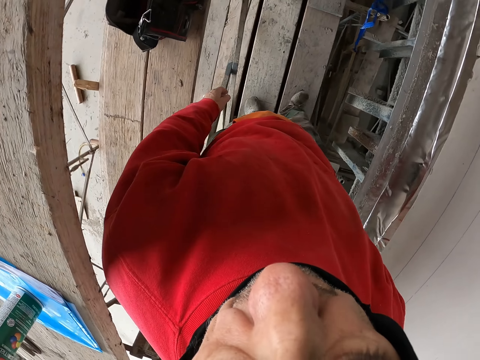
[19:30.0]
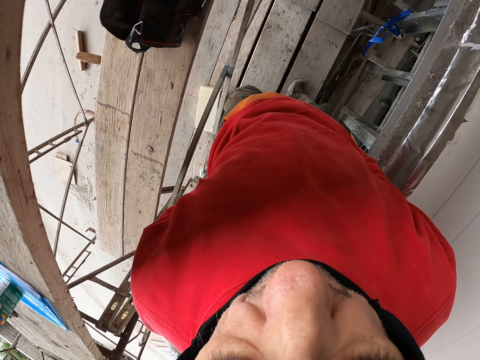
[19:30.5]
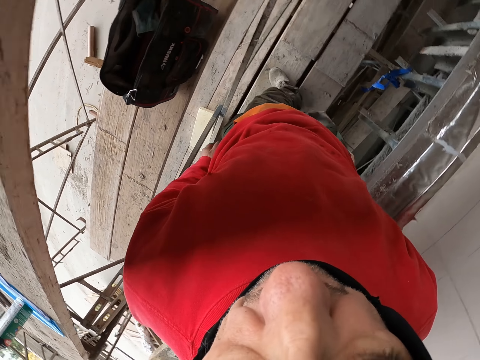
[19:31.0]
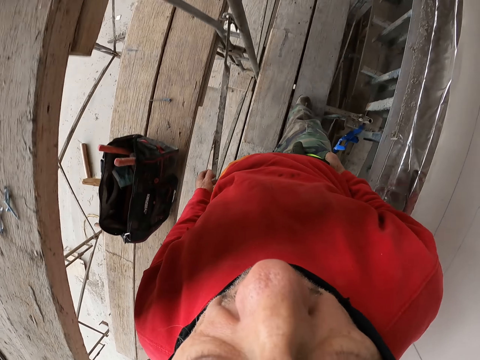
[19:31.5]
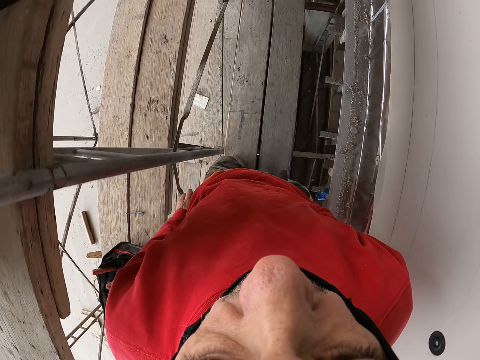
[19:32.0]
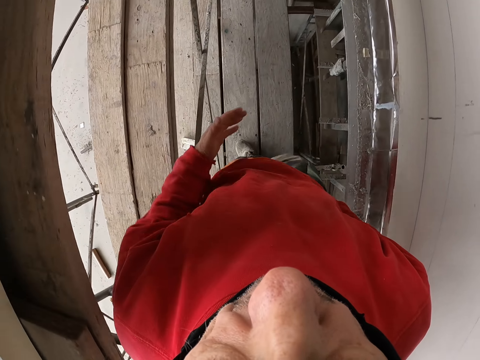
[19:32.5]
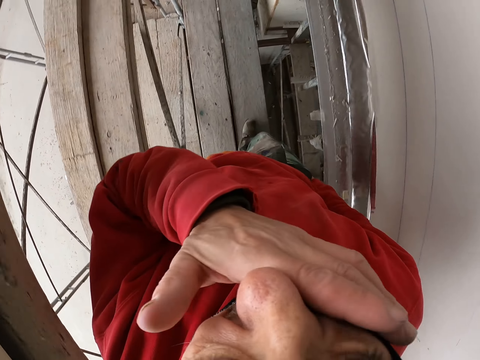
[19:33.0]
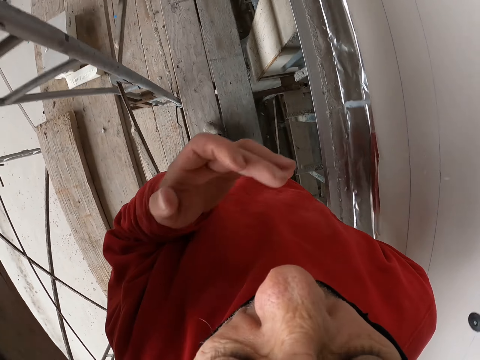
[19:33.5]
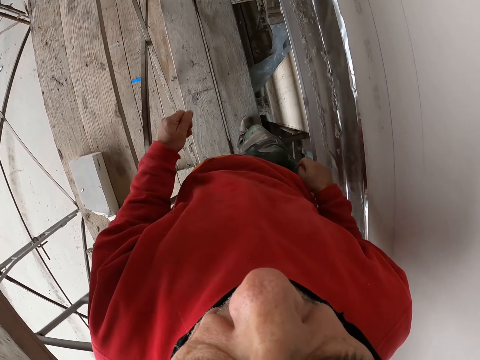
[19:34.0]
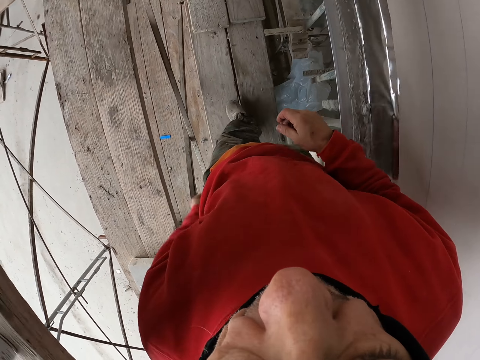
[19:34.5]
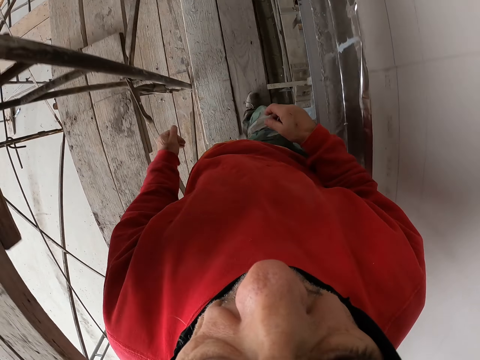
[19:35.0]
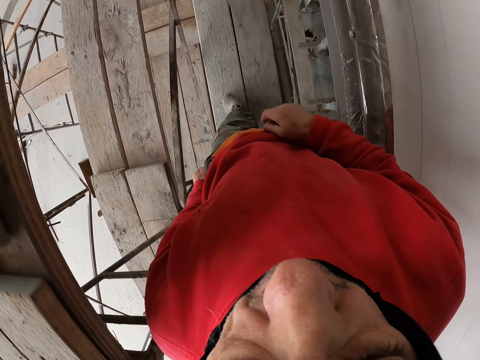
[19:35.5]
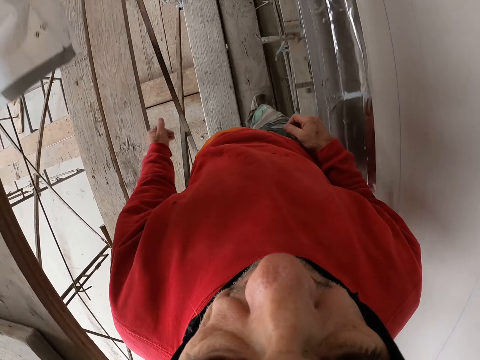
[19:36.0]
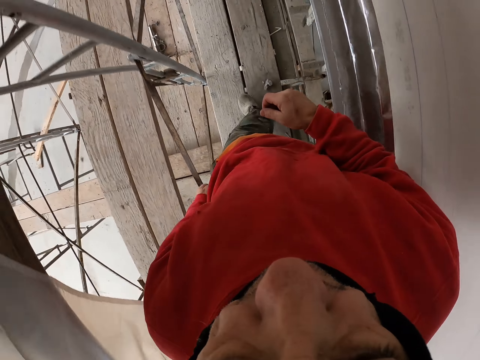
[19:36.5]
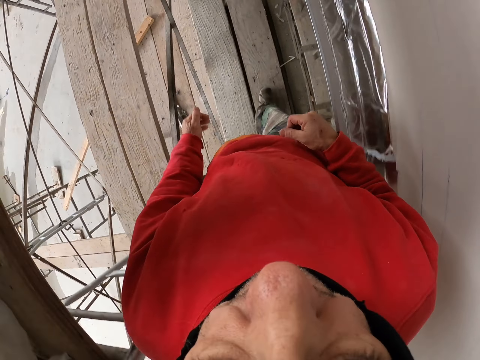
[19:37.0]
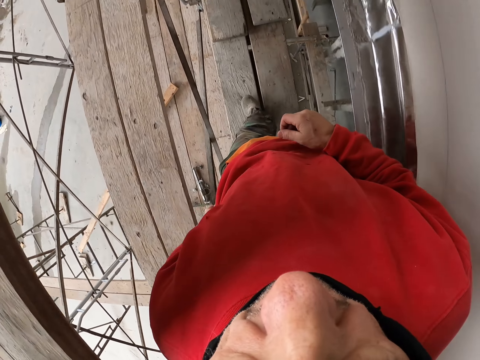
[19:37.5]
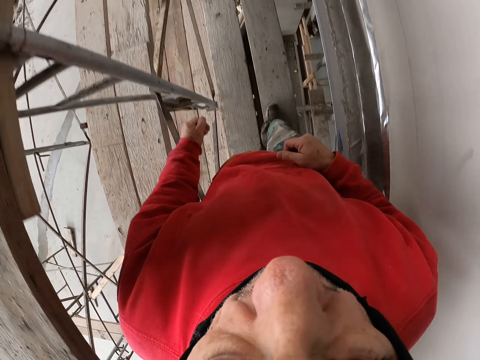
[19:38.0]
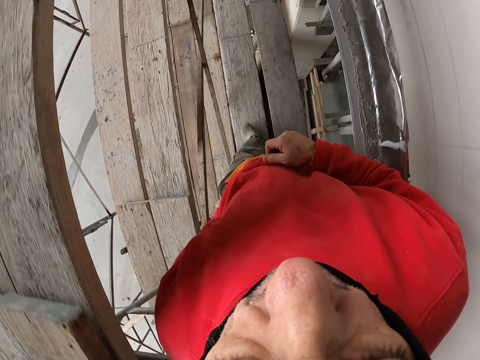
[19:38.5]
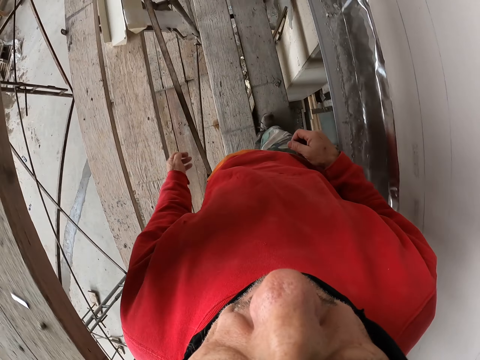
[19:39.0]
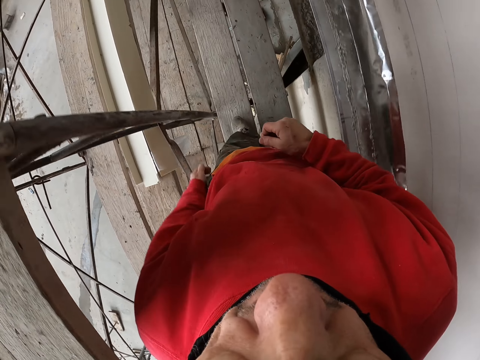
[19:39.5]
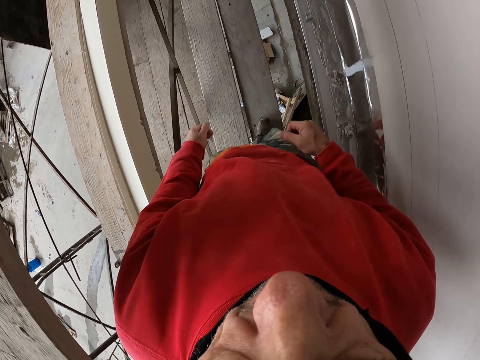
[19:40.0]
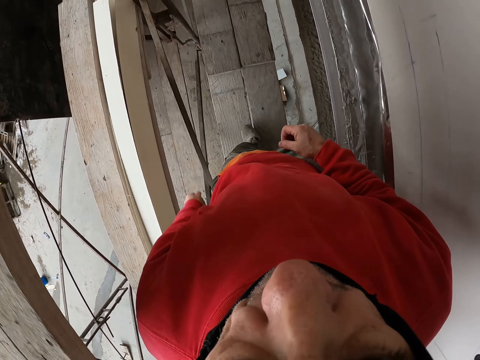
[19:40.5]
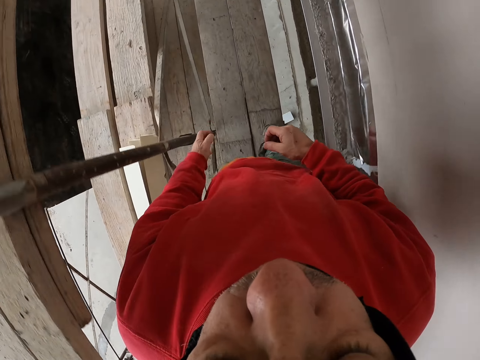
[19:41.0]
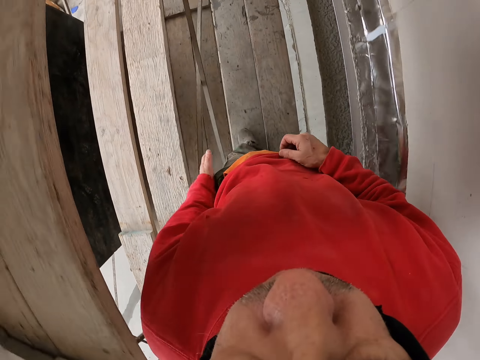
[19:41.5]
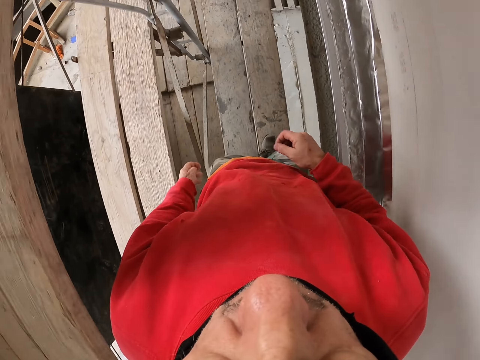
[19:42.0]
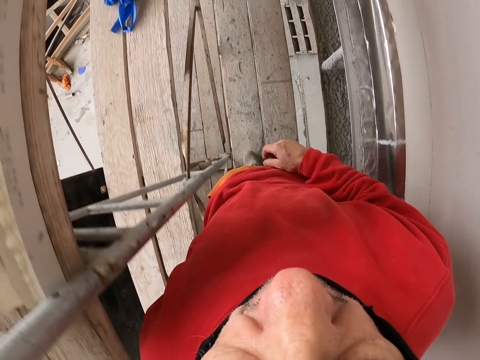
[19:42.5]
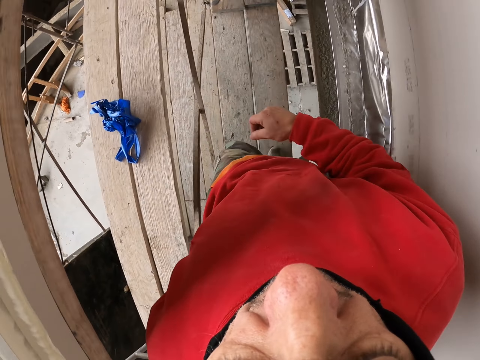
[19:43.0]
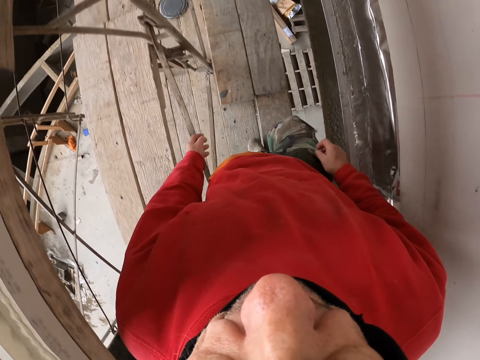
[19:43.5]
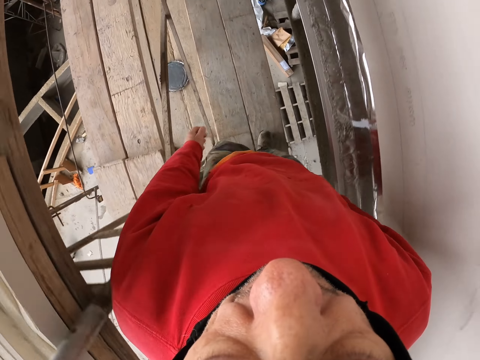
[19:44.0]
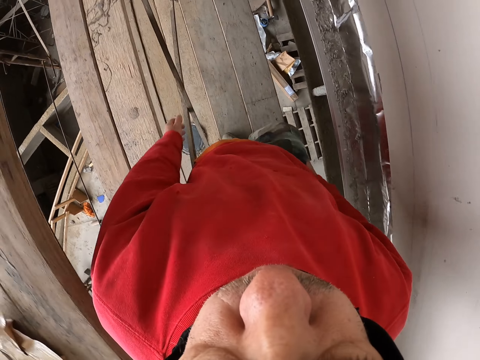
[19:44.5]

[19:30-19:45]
The camera wearer turns around. He walks a few steps. He lifts up his hand. He wipes his face. He walks on the piece of wood.

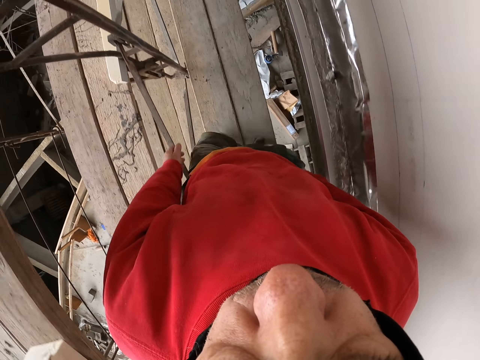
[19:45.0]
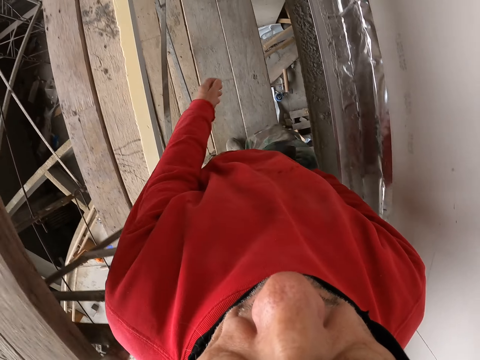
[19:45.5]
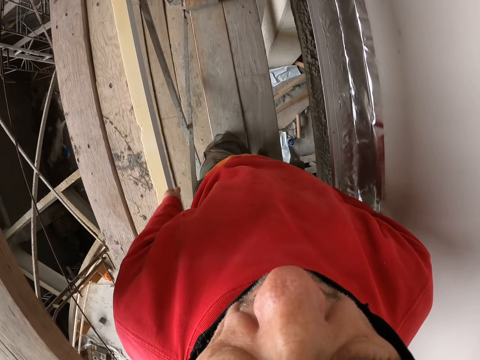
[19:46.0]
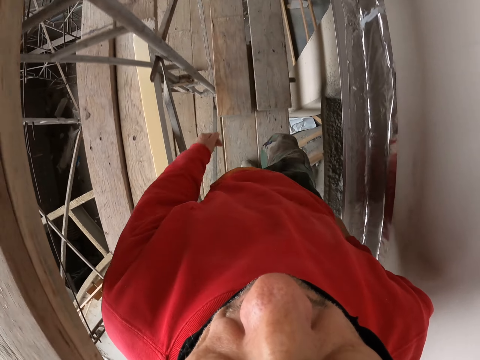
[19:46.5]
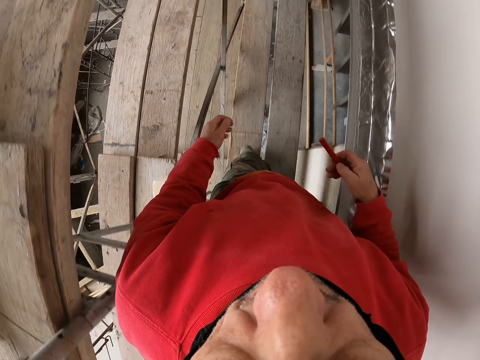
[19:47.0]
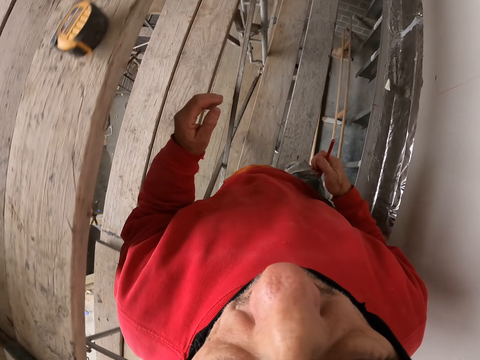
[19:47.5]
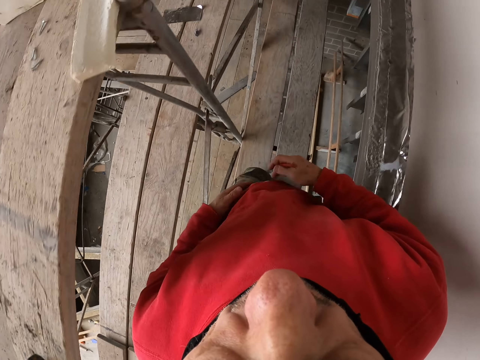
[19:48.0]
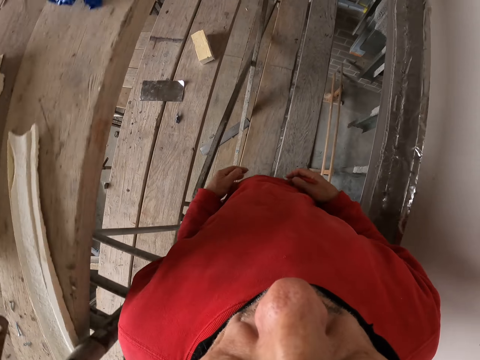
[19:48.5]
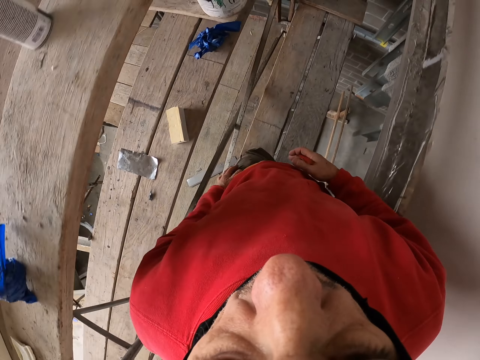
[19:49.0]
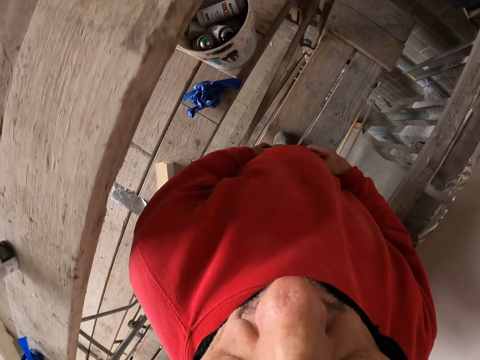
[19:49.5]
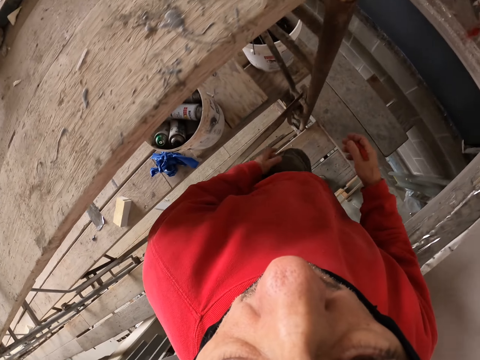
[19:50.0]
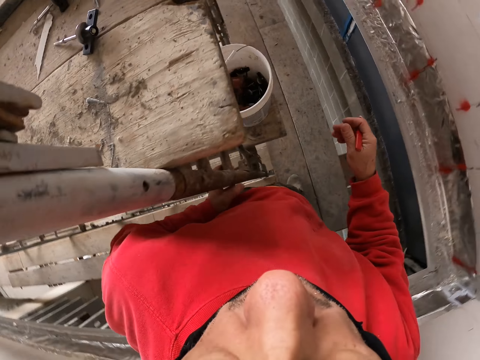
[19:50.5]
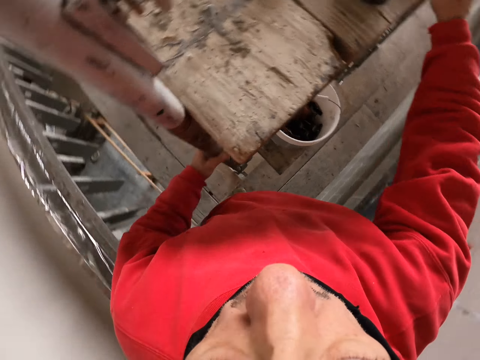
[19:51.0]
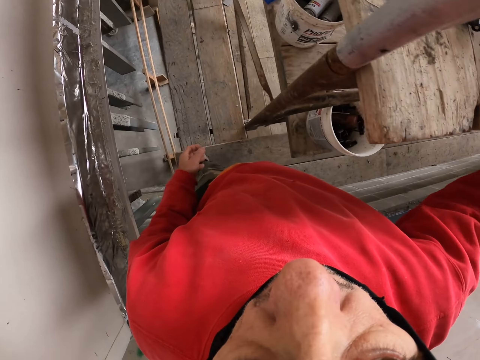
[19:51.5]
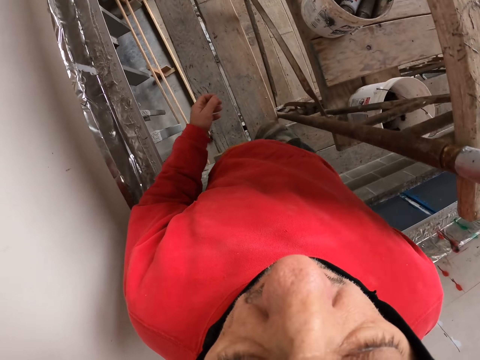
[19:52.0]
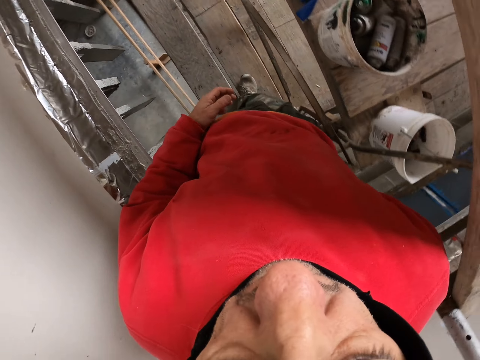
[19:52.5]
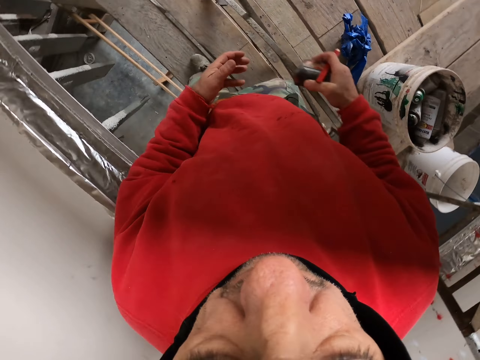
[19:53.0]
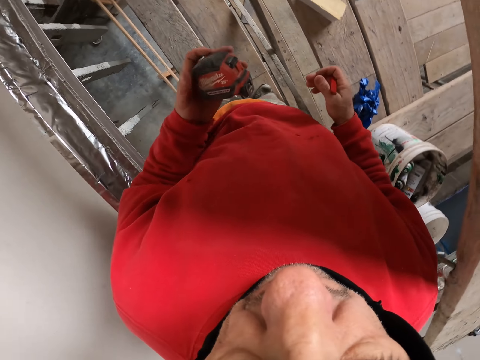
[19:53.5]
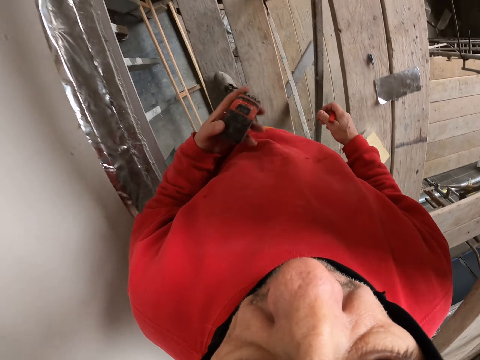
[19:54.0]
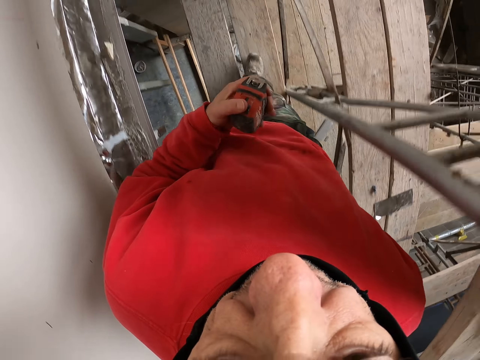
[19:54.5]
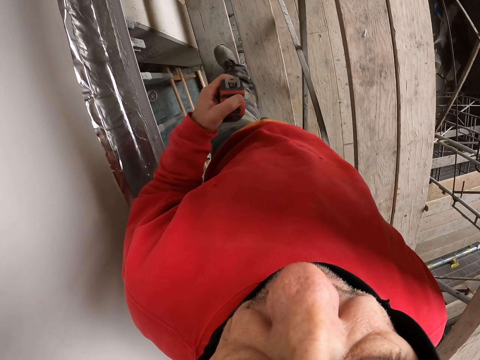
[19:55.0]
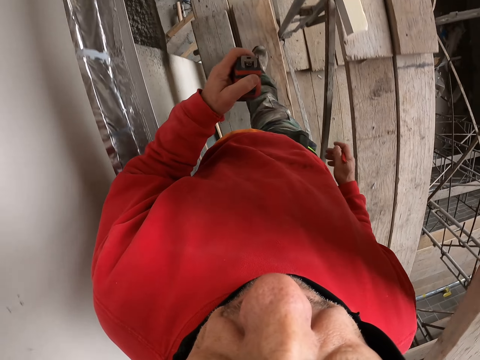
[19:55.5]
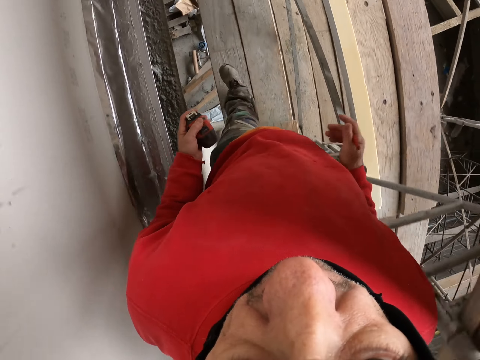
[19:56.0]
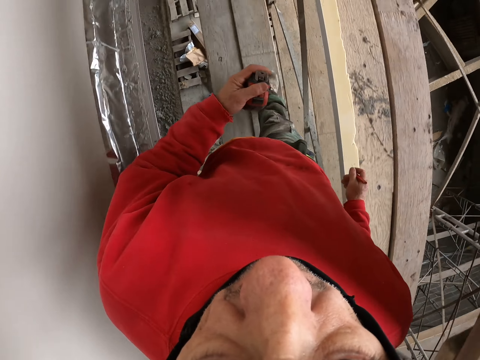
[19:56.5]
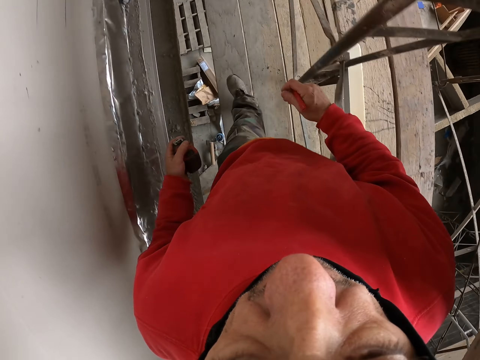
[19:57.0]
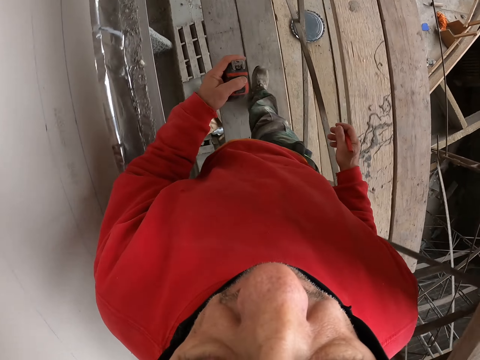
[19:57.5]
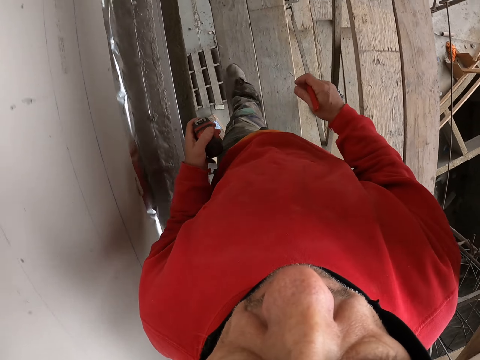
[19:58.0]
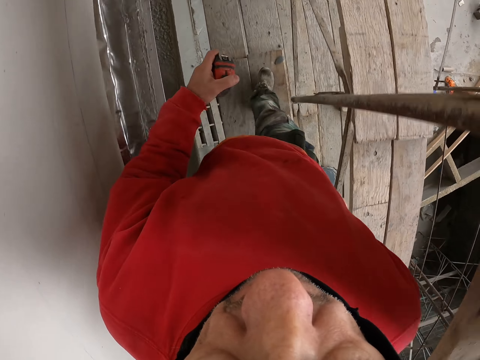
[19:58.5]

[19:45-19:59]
The camera wearer takes the tape measure. They walk on the piece of wood. They put the tape measure in the other hand. They walk on the piece of wood.
